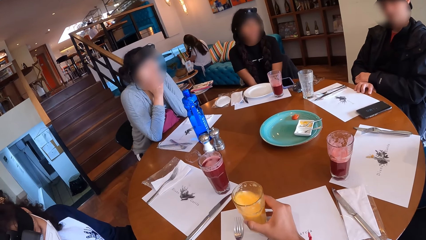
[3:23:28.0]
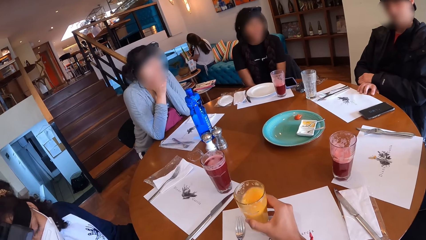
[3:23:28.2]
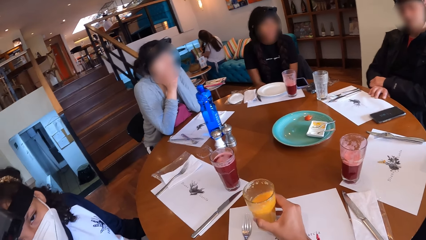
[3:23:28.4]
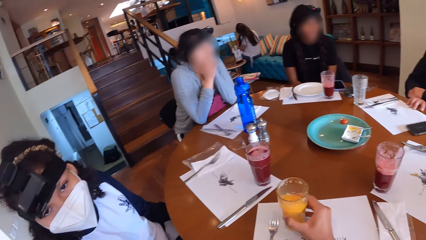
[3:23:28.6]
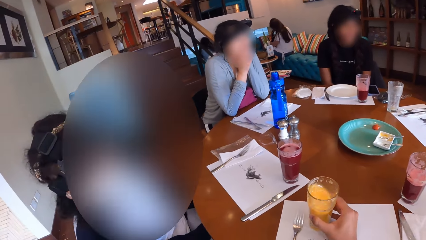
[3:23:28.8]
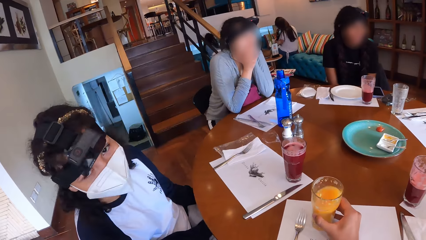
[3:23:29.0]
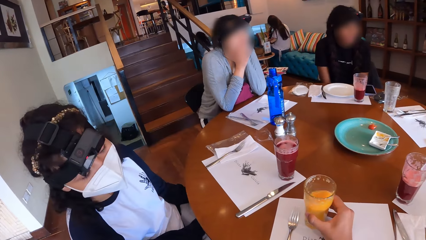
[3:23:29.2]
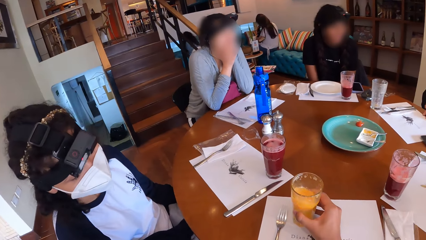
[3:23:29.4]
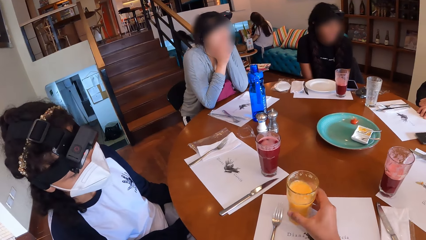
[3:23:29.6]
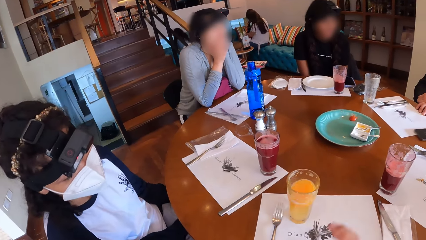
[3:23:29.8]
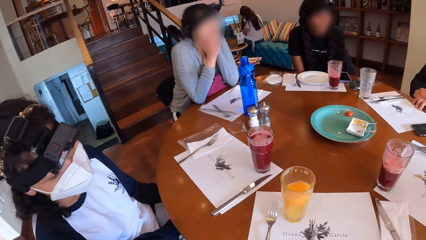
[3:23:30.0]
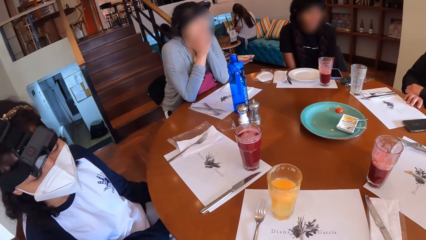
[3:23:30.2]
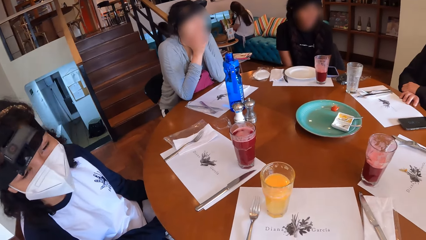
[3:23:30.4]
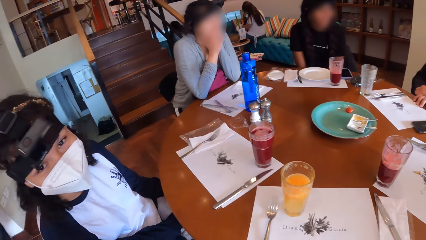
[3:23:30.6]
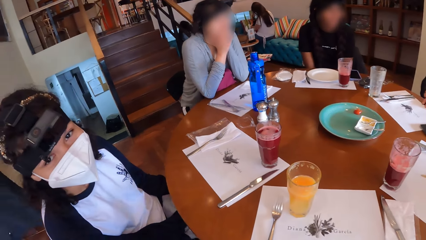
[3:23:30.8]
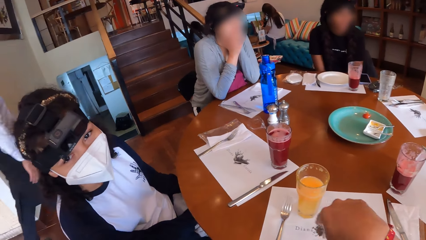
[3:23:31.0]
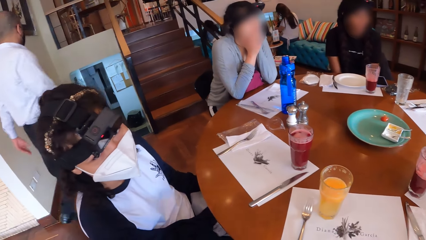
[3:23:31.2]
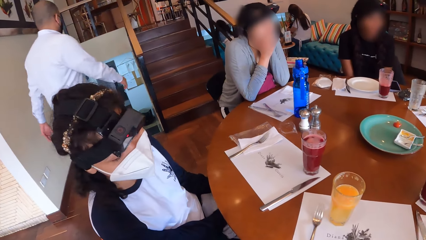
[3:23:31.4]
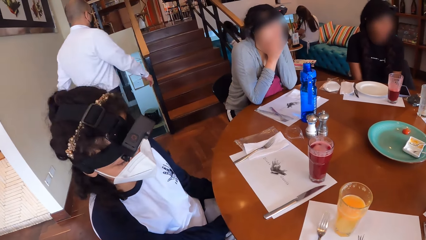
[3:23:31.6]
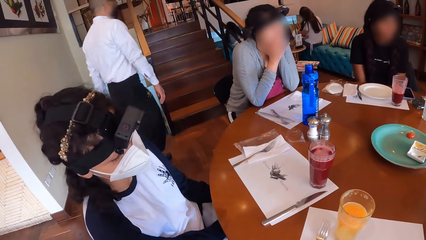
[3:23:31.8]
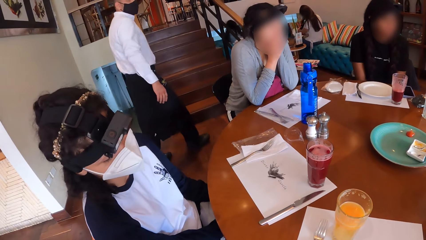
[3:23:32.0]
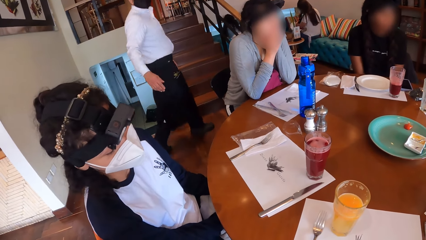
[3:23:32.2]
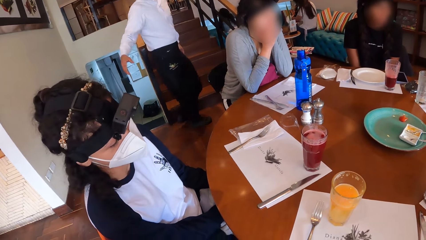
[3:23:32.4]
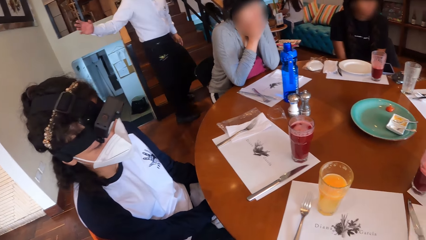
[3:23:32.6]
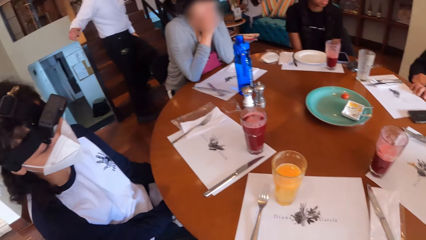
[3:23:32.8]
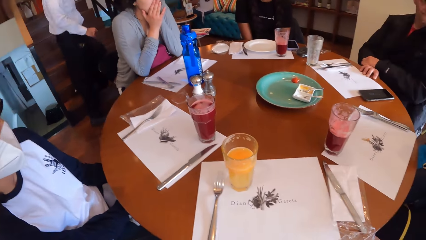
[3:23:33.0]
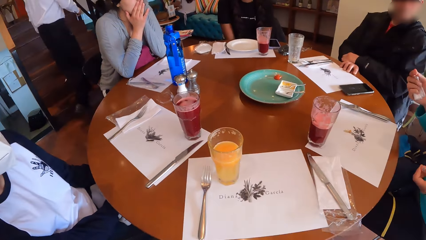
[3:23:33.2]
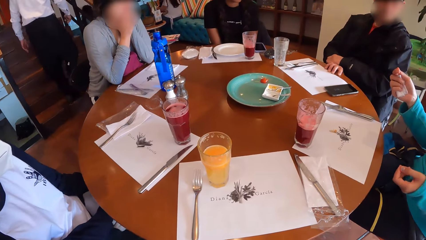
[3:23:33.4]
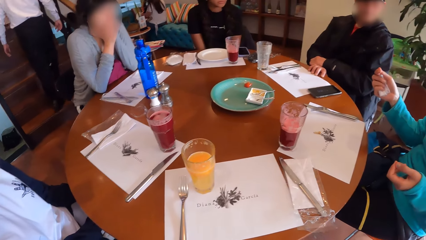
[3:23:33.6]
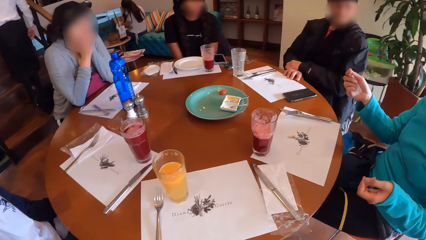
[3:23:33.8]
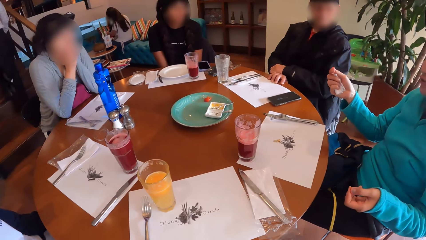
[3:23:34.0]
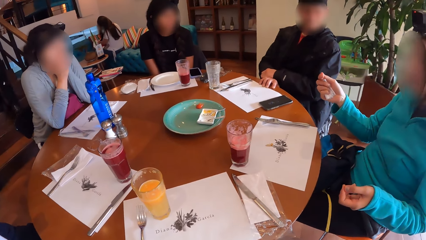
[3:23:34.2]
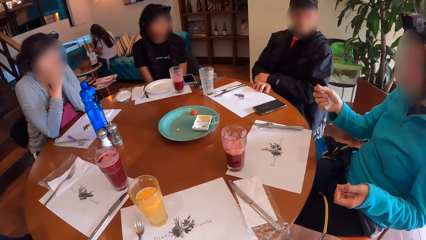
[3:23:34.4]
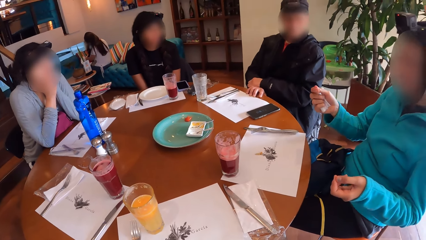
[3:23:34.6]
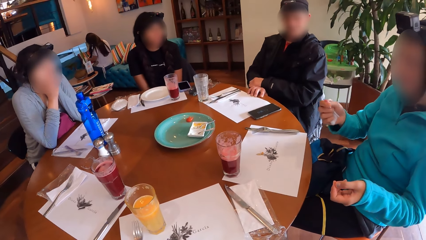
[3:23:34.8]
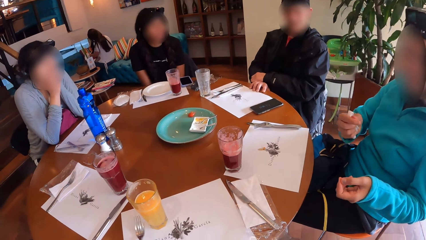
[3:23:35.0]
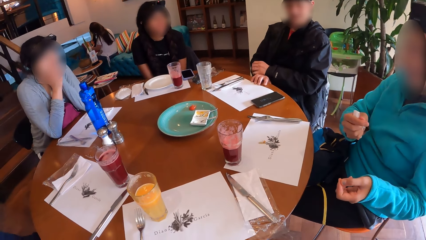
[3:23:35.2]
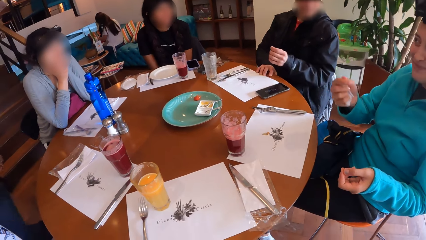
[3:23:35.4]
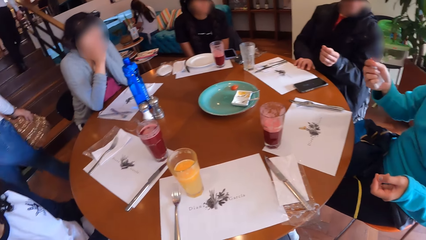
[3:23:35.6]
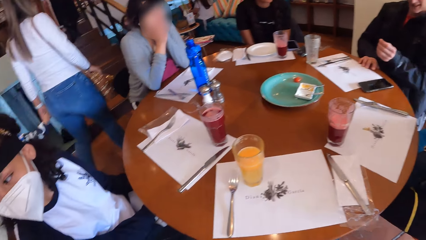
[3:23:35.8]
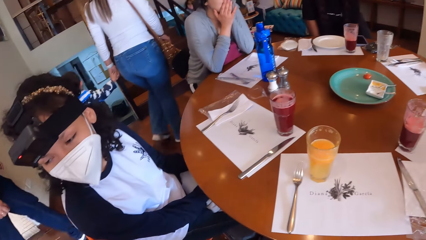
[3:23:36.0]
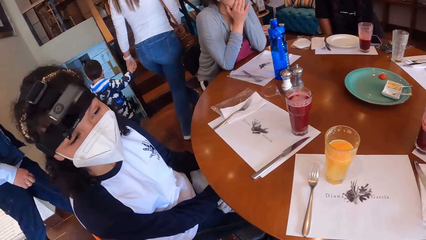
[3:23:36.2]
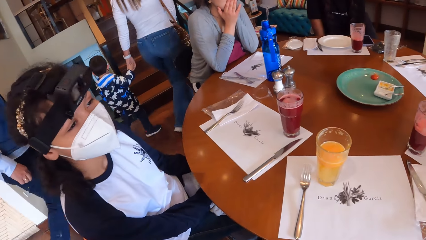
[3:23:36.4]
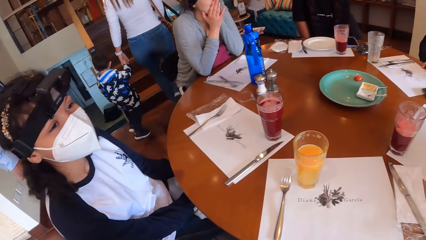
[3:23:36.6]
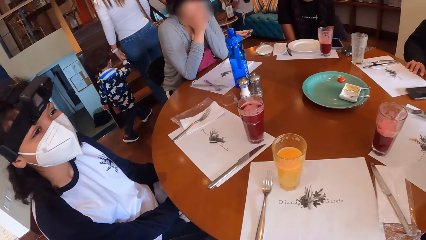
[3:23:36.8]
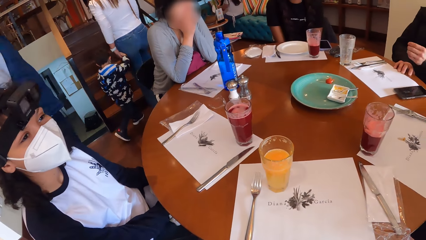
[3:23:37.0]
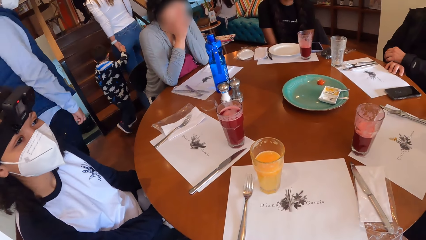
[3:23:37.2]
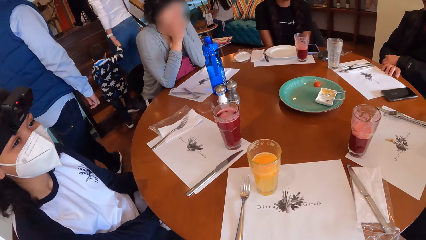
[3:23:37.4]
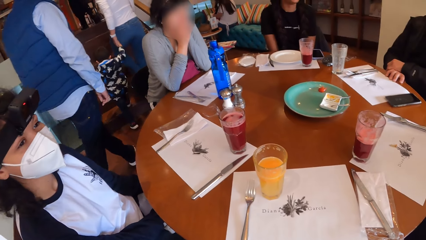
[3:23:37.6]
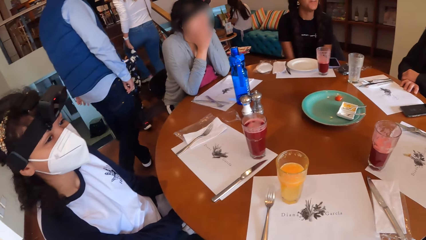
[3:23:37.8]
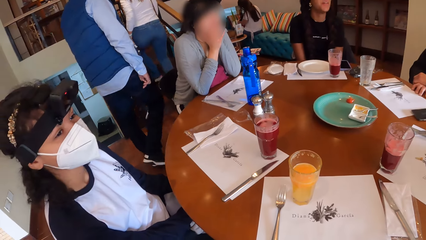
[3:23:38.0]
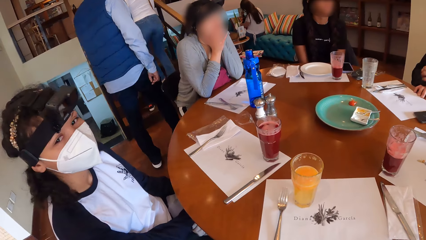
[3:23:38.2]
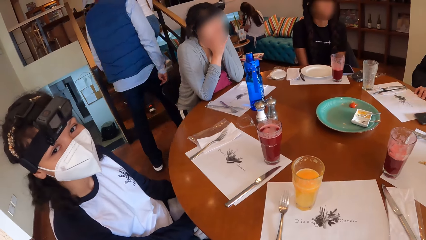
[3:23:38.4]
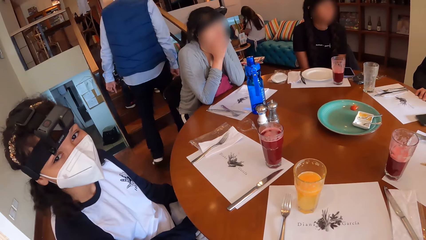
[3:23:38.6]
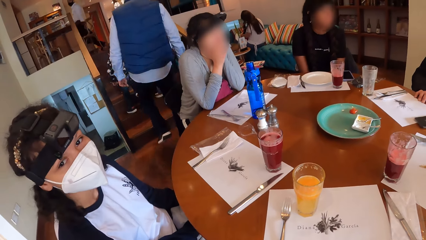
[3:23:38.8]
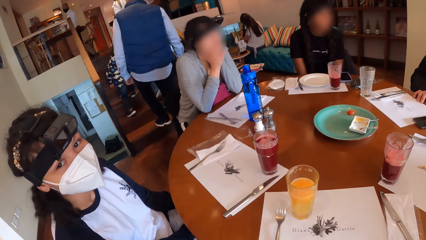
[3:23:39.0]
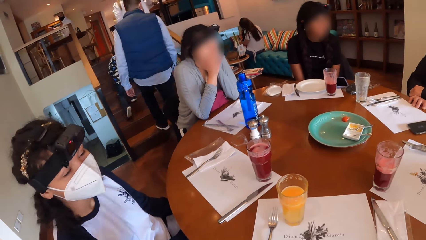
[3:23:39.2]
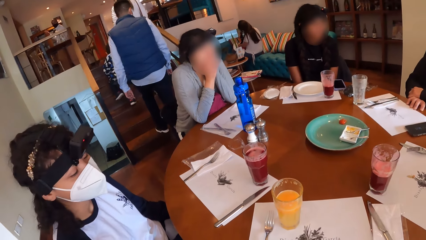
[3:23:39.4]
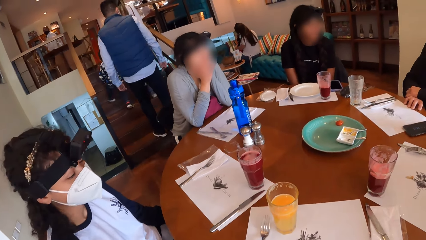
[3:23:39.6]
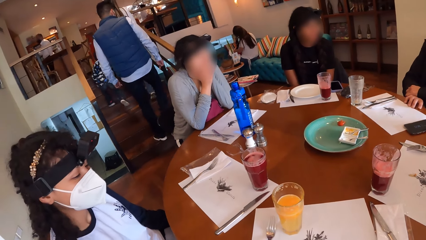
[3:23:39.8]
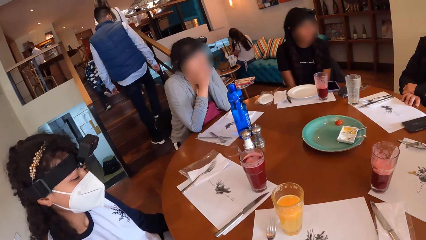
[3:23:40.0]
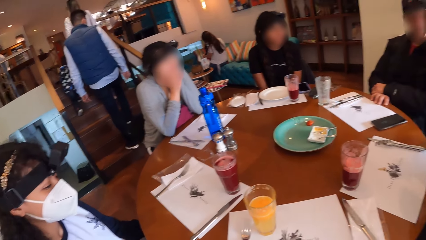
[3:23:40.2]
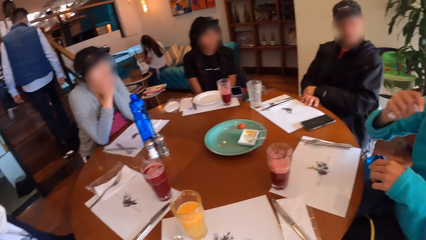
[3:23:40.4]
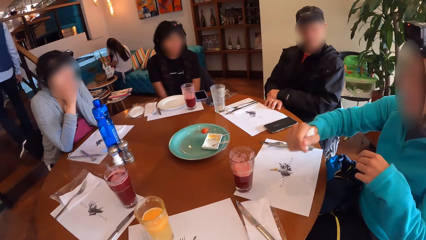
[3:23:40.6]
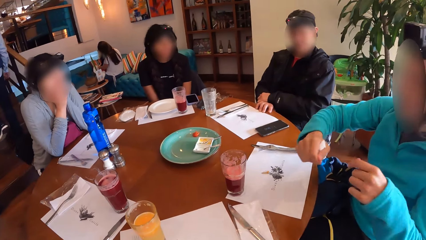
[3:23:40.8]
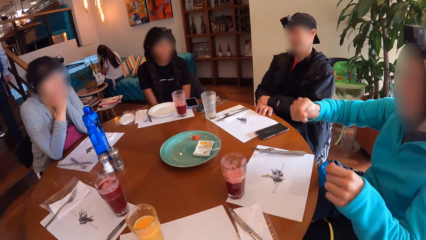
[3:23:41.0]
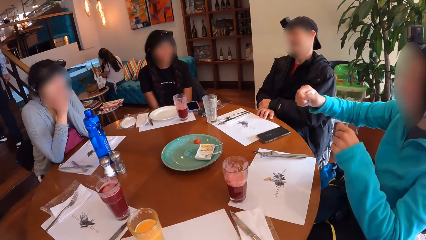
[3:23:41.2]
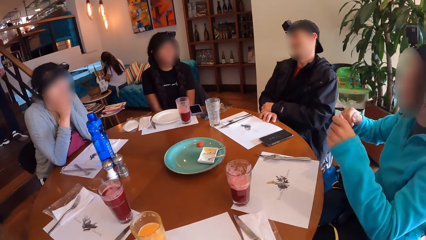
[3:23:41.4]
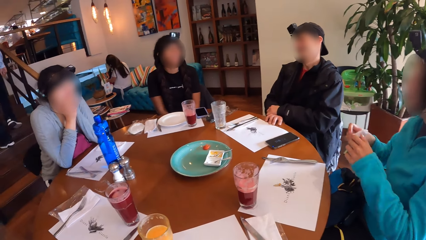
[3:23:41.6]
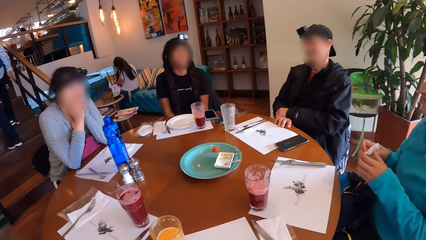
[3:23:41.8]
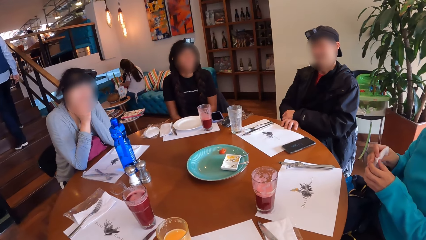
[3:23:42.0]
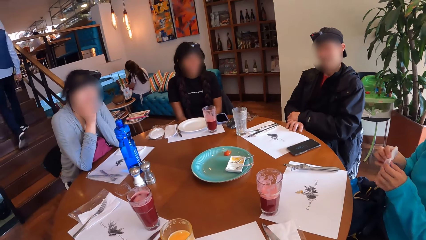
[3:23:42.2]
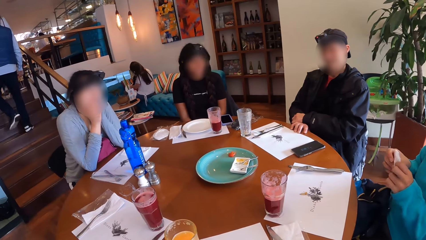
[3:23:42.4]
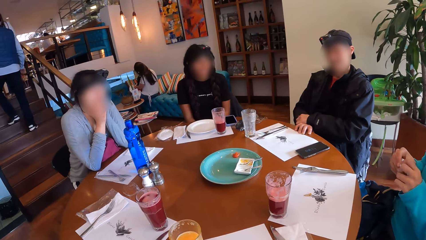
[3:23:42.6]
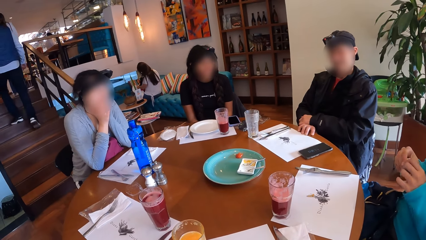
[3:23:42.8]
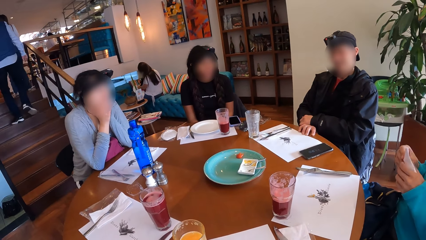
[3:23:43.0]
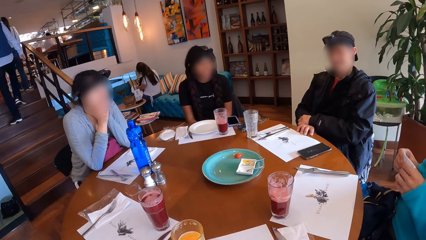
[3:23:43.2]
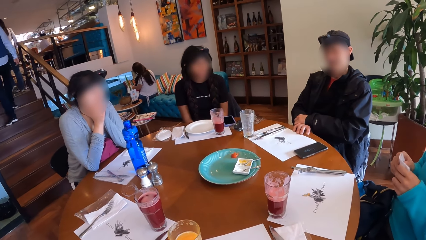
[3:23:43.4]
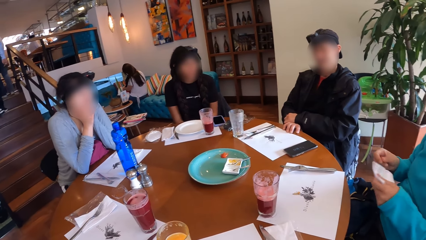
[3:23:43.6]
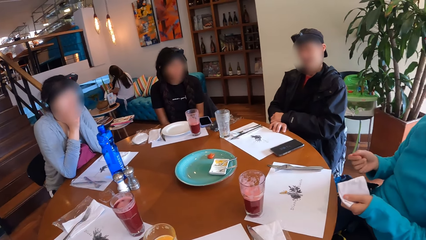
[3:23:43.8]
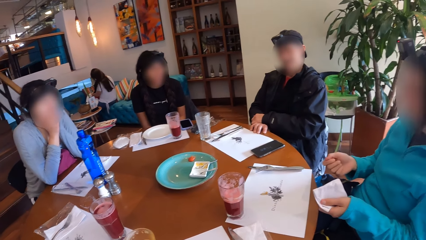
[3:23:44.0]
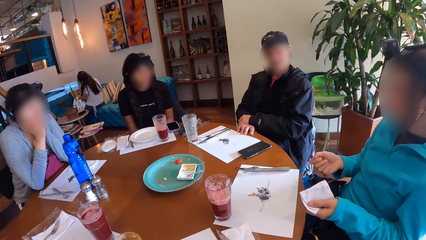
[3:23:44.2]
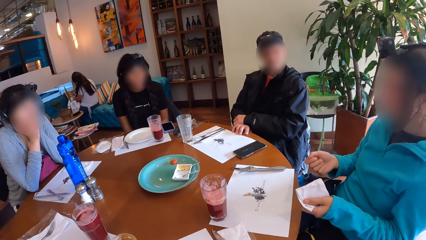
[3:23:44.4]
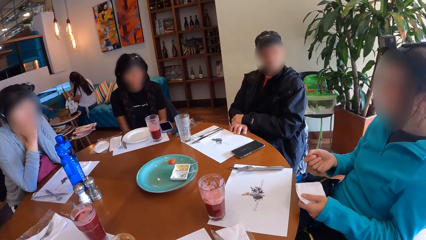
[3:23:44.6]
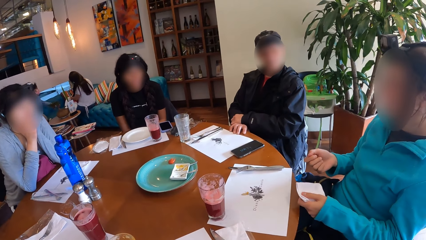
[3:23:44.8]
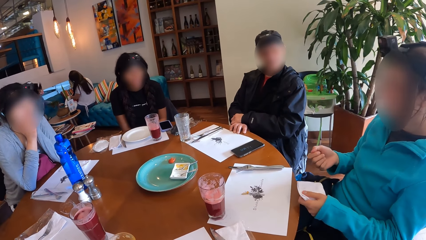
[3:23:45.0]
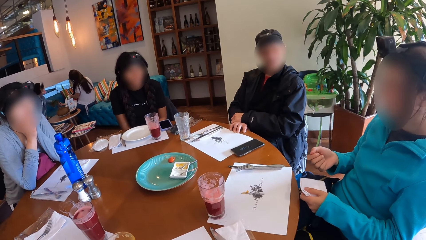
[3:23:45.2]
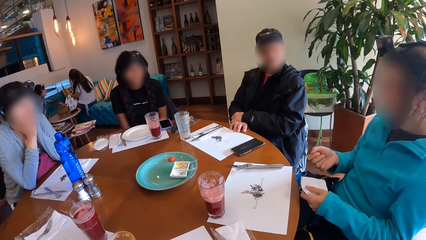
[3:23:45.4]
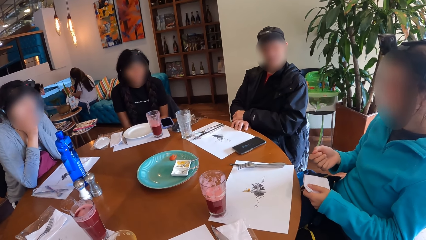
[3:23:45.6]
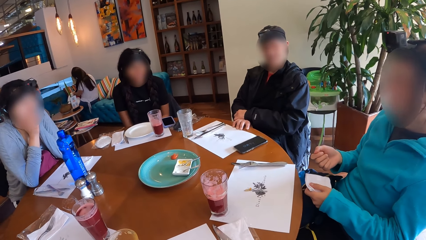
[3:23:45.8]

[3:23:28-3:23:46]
The camera wearer interacts with the group of people. A person moves hands. A woman passes the tissue to her left hand from her right hand.
